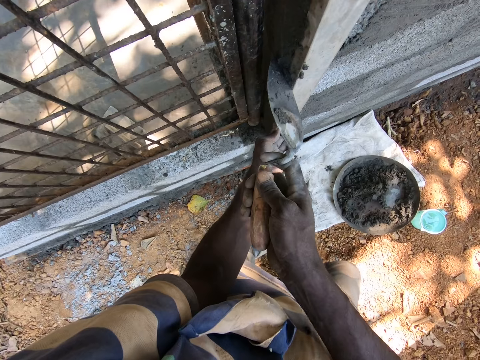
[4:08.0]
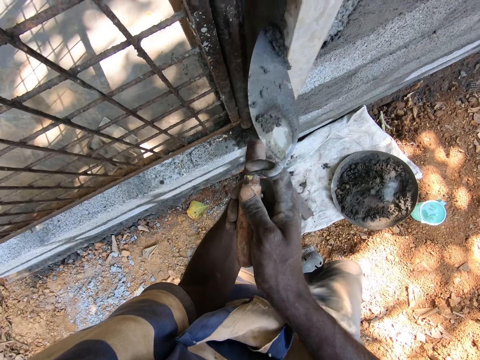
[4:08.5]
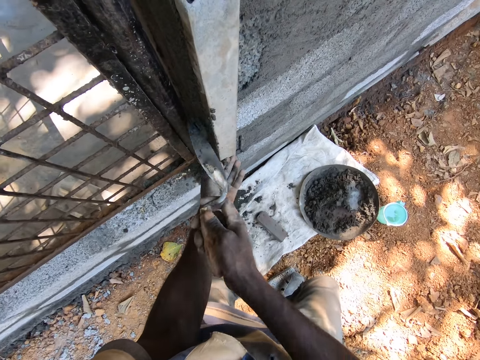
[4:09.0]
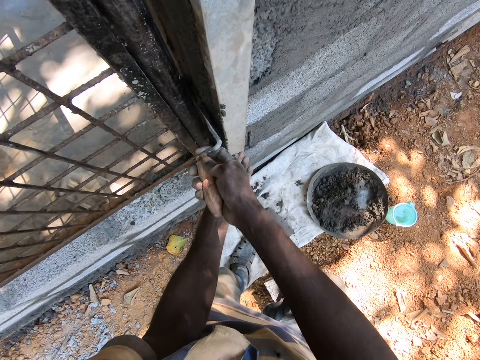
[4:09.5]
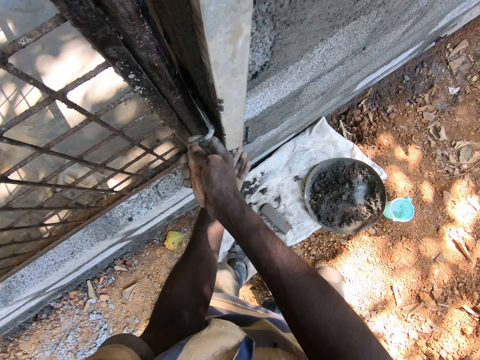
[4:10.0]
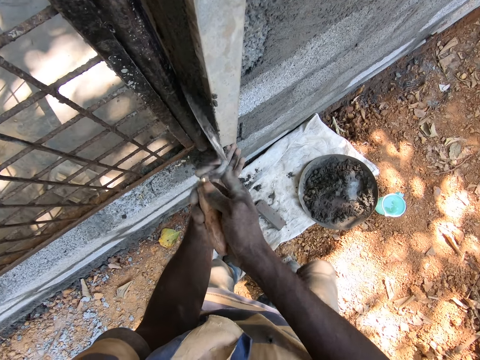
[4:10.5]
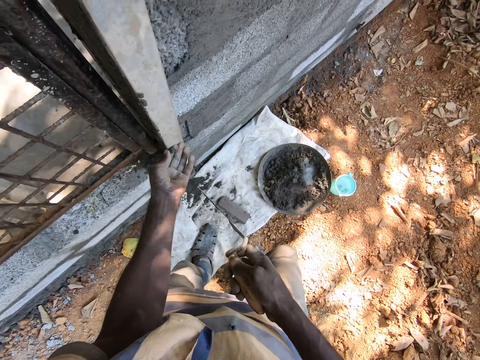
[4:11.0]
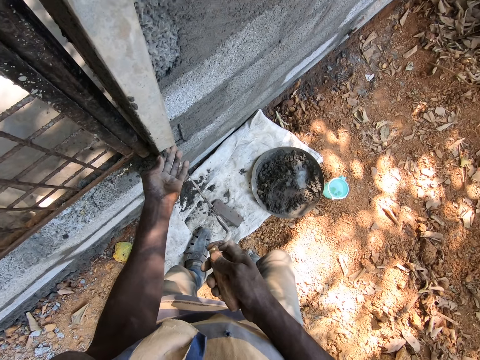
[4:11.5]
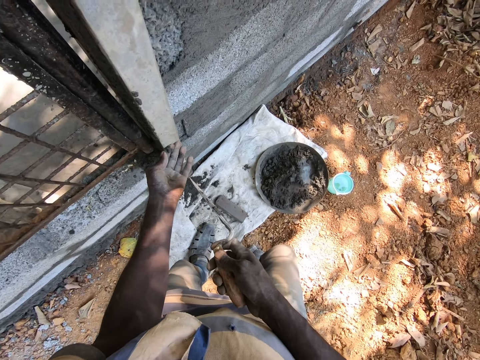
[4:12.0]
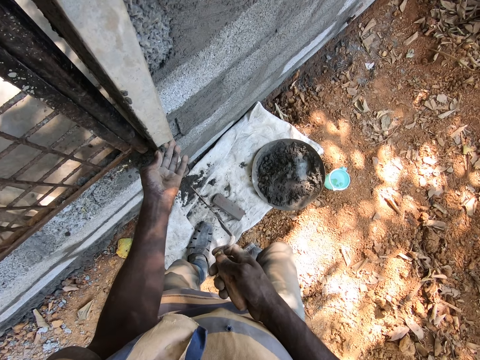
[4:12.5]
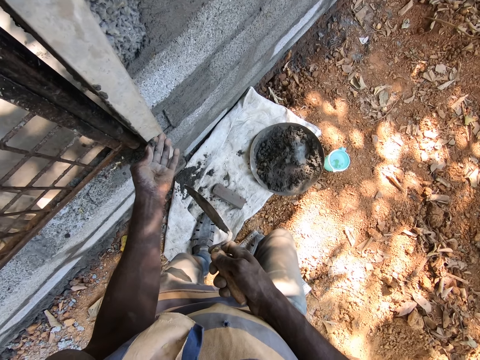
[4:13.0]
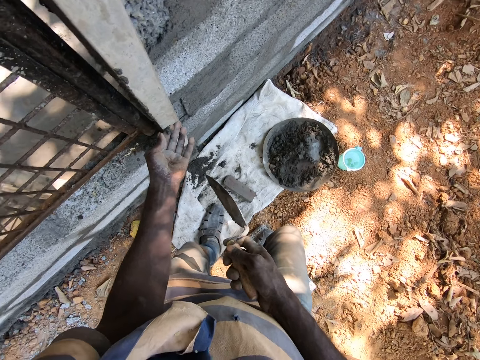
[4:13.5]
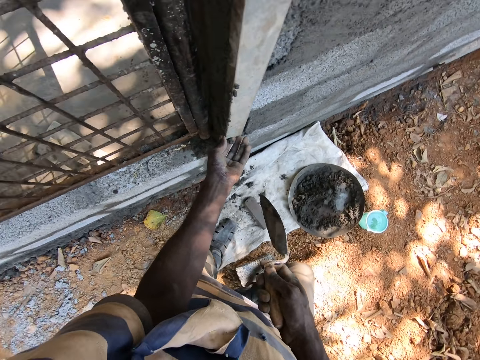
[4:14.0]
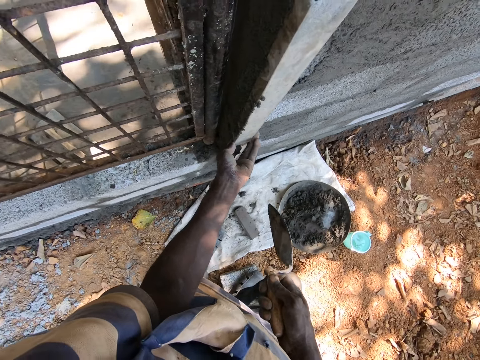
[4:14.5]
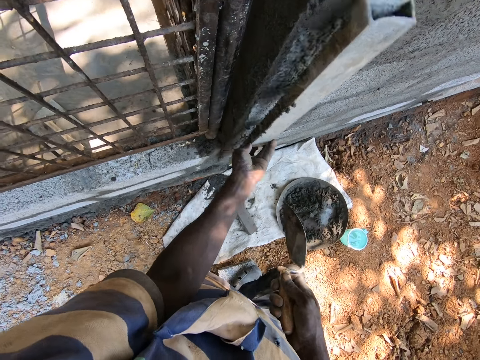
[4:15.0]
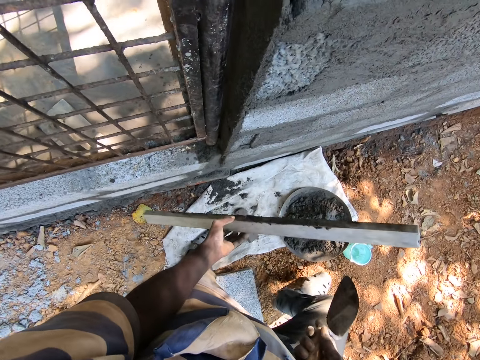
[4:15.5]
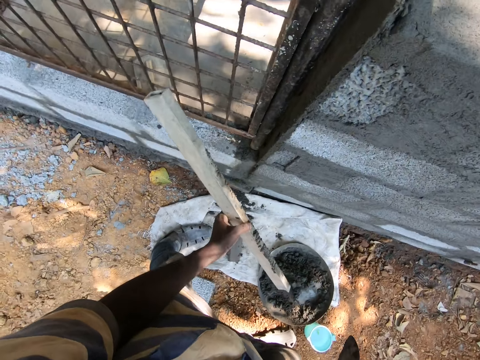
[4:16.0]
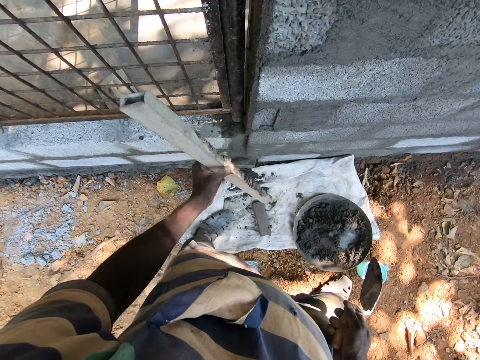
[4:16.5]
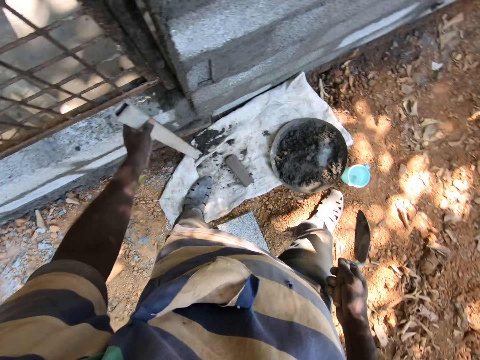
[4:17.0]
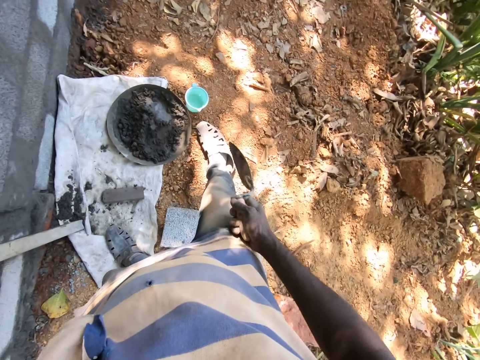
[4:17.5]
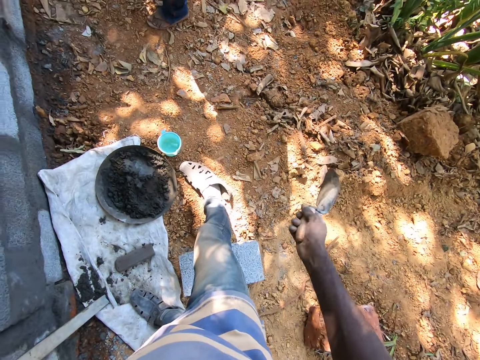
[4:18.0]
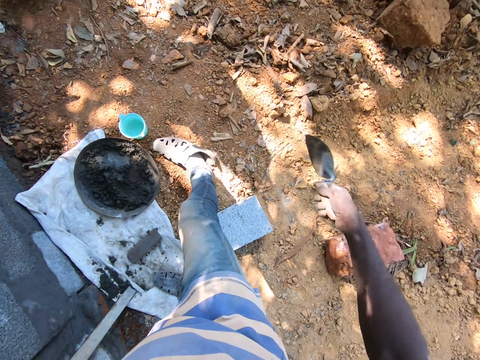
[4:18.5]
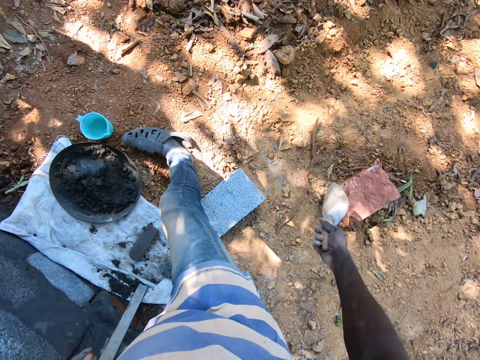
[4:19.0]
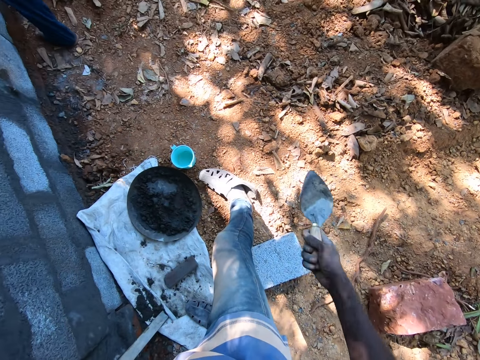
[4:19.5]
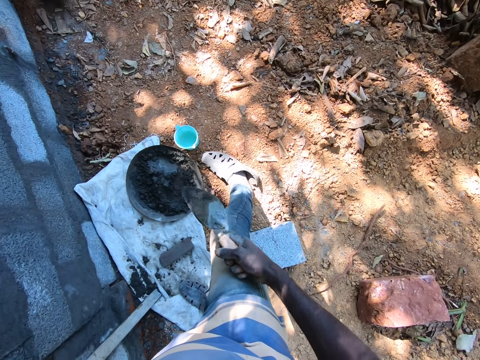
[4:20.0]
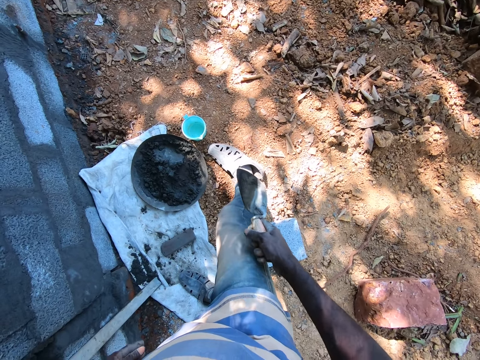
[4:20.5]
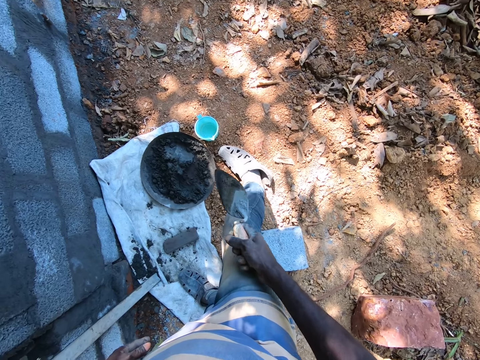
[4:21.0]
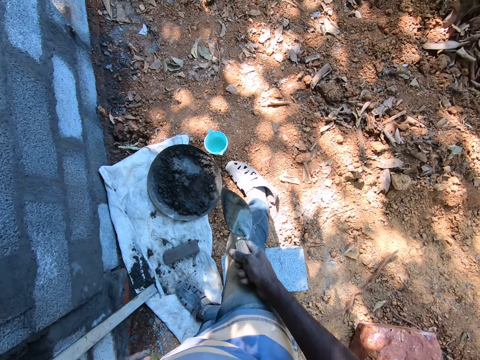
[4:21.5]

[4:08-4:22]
The camera wearer looks around the compound. He removes the metal rod on the wall. He looks at the wall. He drops the spirit level on the ground with his left hand. He puts down the metal rod. He talks to a man.

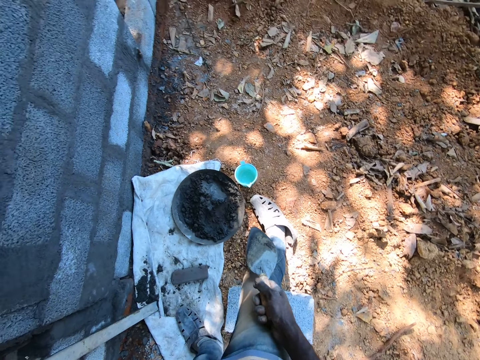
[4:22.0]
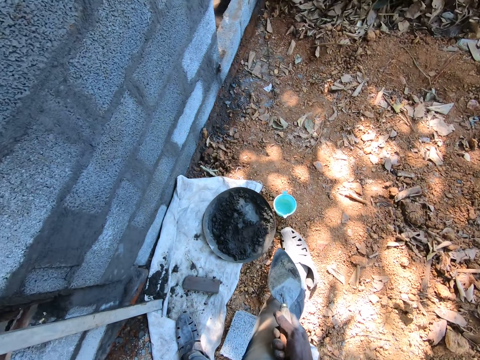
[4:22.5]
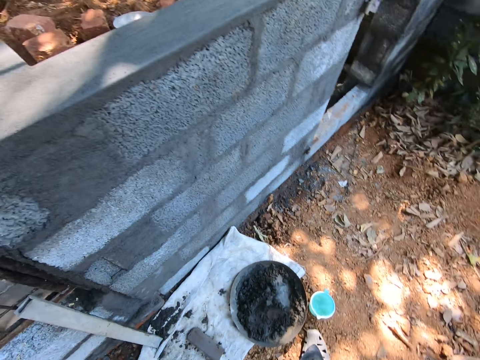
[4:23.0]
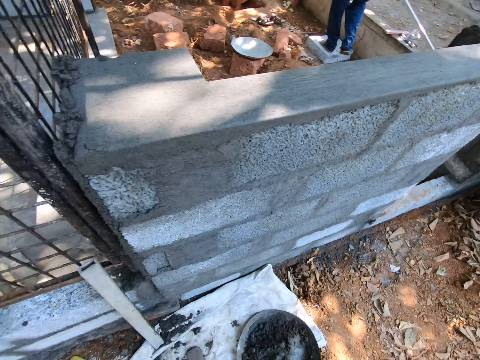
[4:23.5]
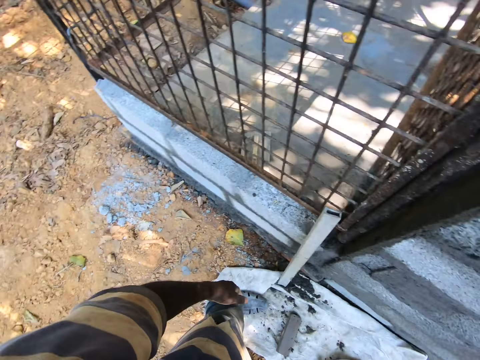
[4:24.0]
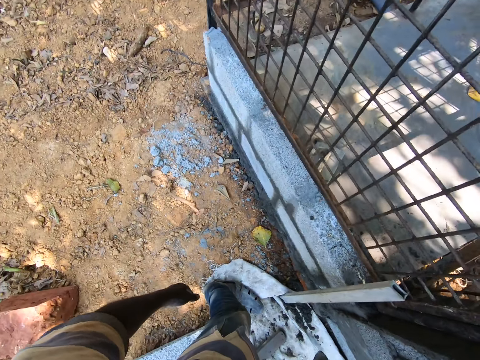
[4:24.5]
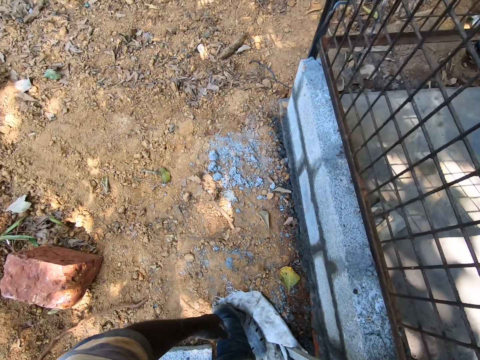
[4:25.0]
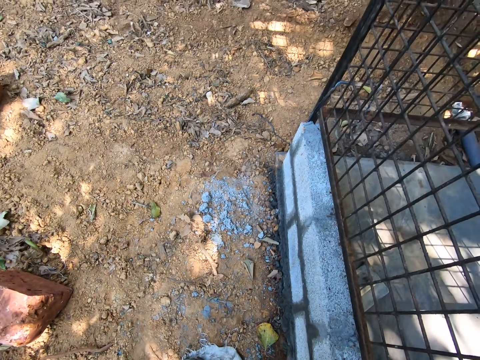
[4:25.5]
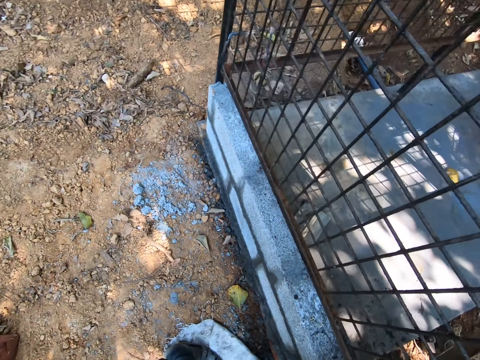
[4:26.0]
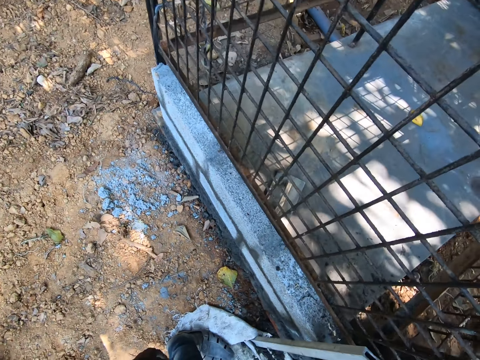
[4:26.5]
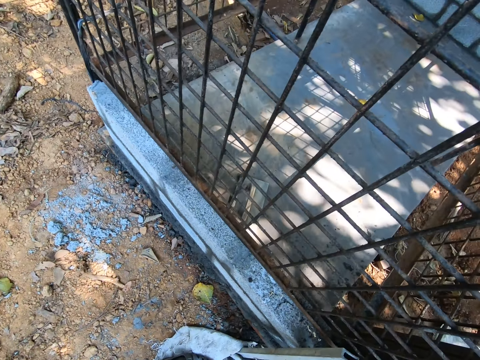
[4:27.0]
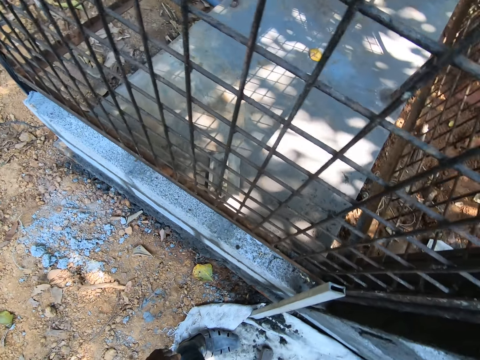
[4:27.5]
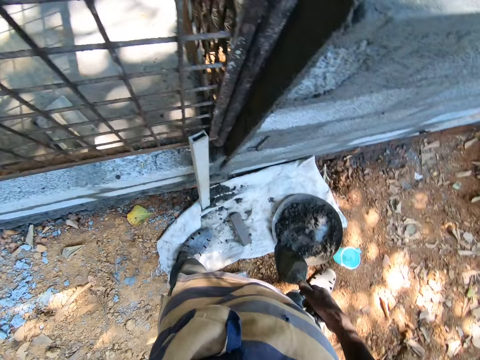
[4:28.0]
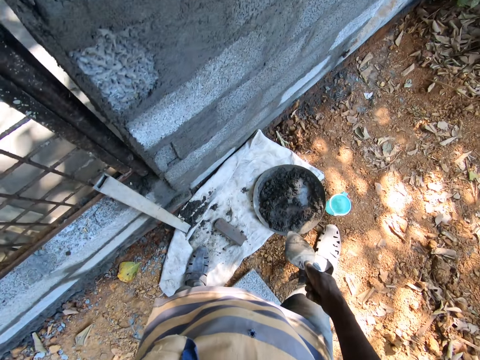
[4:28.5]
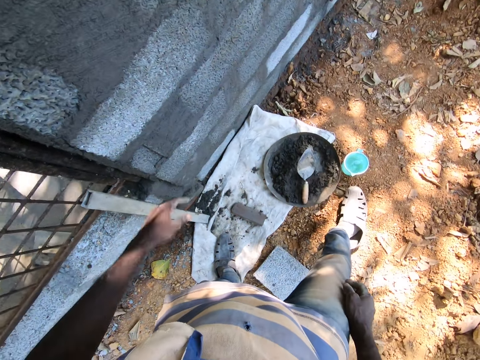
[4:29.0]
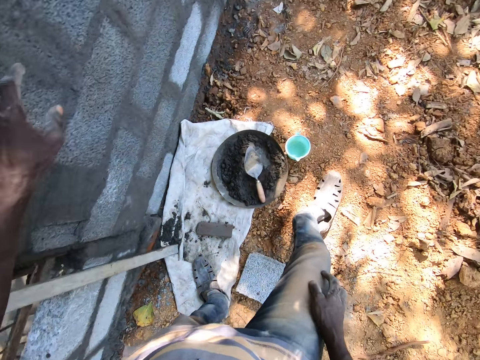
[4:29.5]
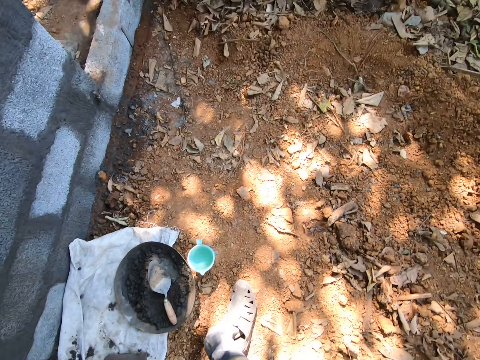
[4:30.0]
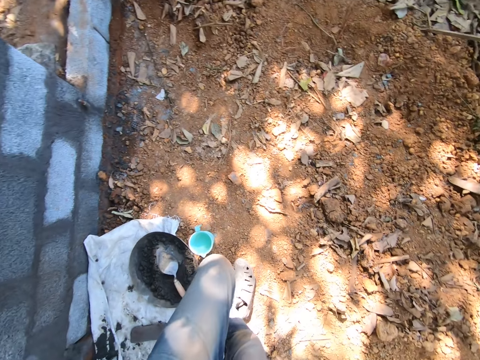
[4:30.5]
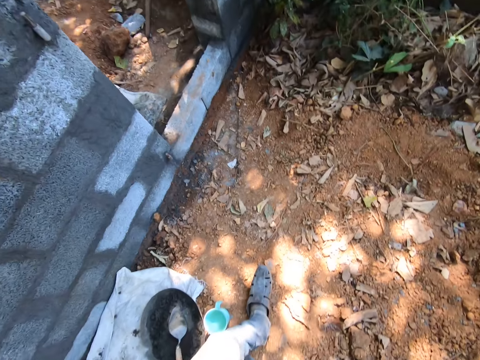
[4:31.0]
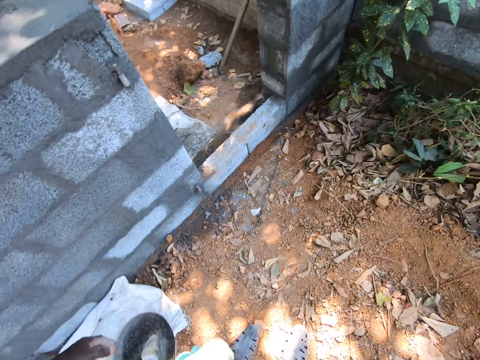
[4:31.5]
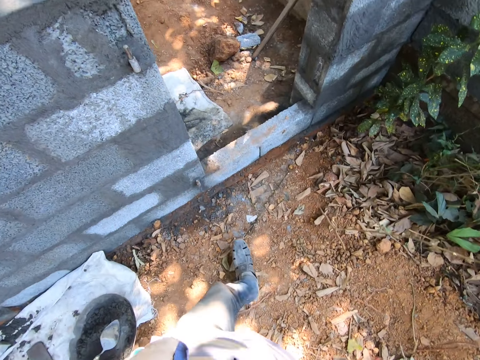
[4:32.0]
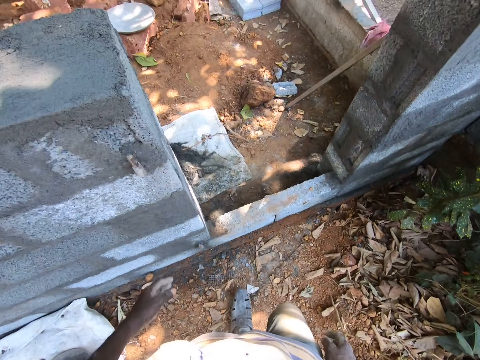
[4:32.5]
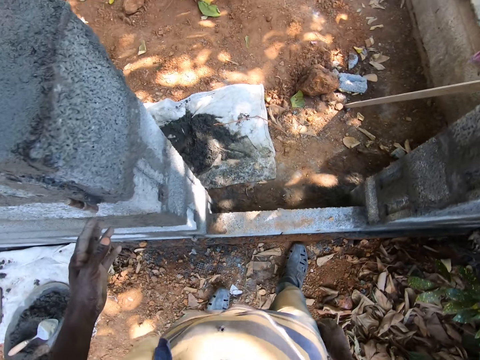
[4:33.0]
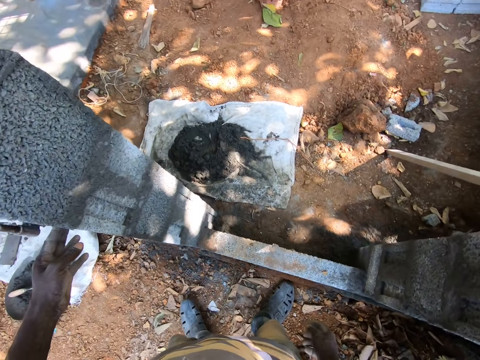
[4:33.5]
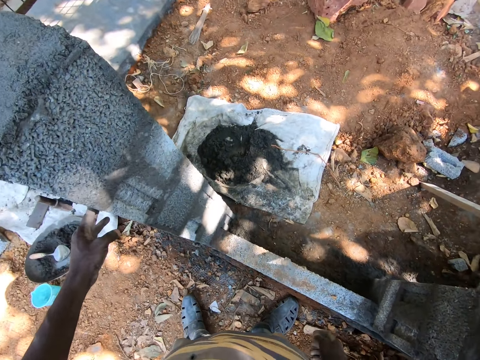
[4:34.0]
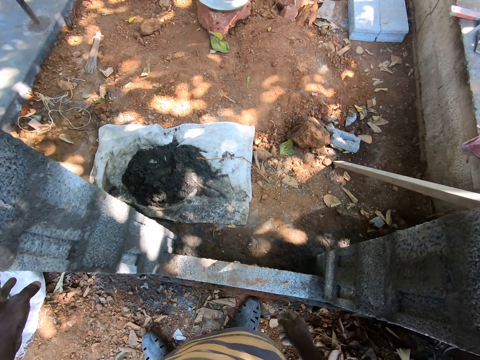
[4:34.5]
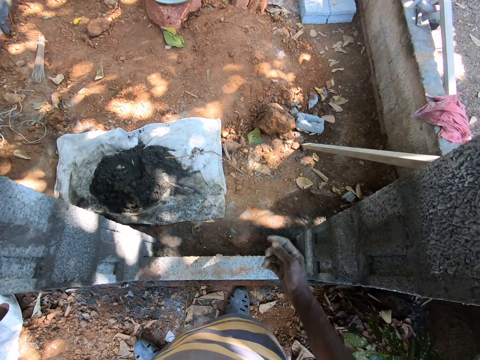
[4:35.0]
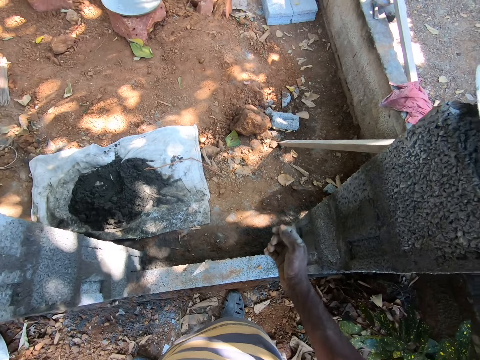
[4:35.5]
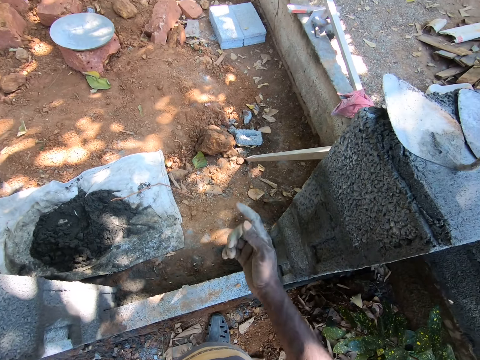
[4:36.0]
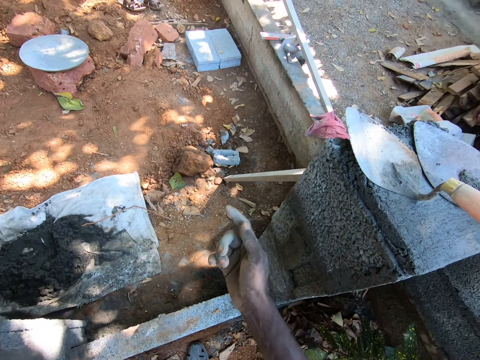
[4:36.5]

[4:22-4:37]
The camera wearer looks around the compound. He drops the trowel on the headpan on the sack on the ground with his left hand. He touches the wall with his left hand. He walks around the compound. He looks around the compound. He talks to a man.
